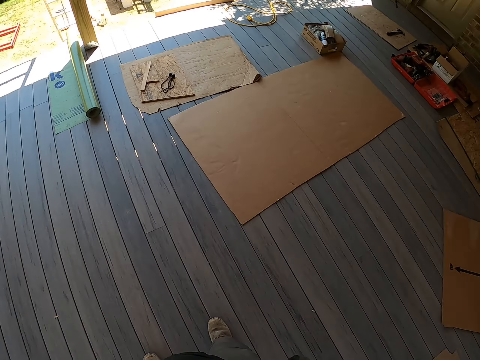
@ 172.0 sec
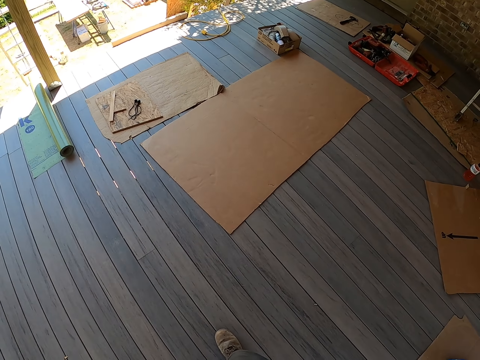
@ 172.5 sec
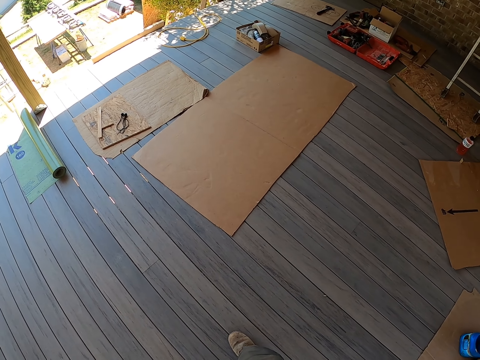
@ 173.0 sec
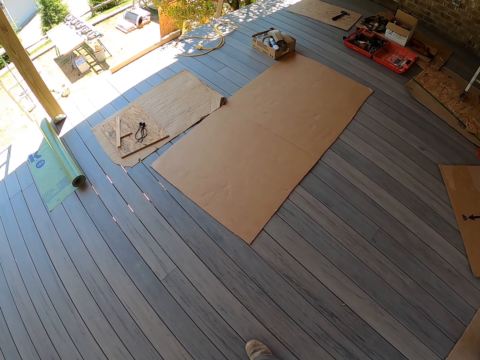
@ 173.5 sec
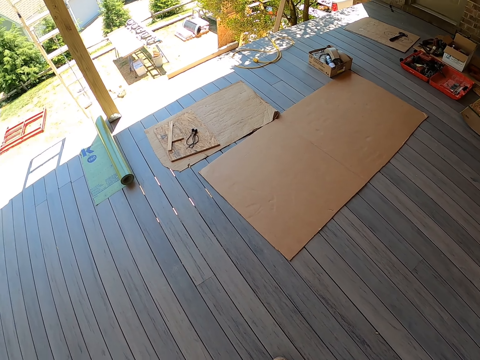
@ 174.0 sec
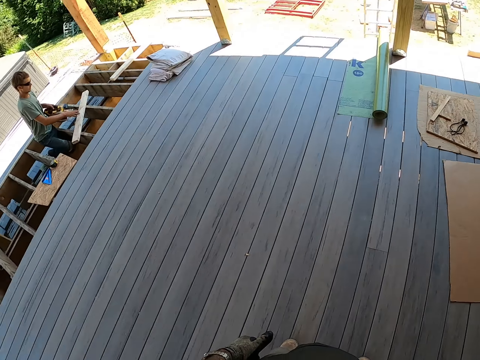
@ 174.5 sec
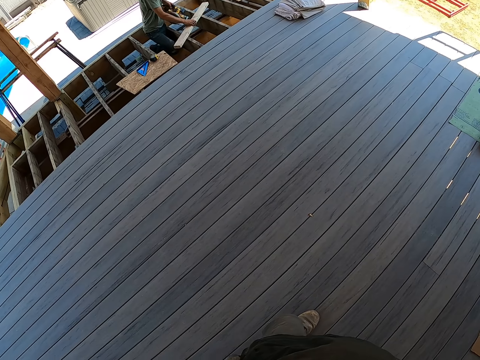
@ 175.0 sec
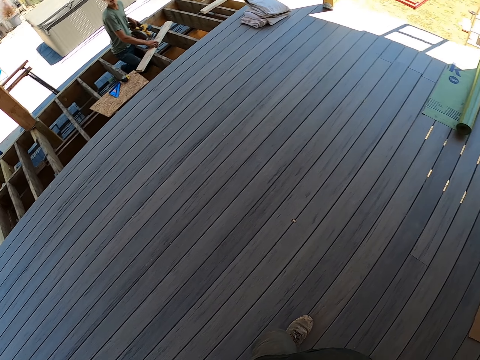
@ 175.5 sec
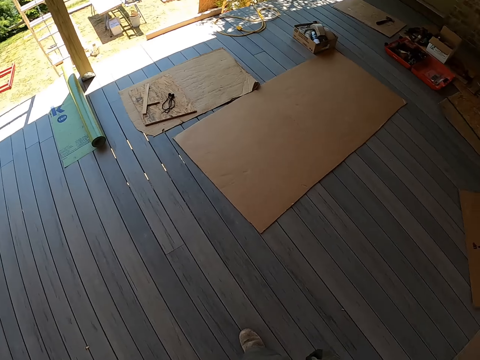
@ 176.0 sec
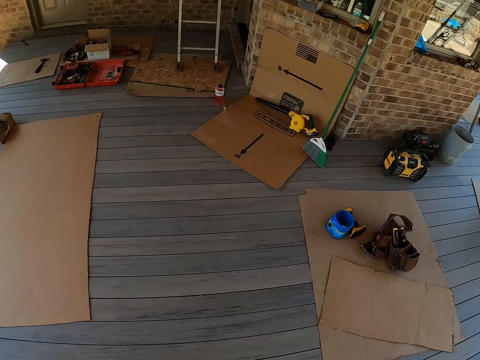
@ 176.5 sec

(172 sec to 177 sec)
The camera wearer looks around the site.

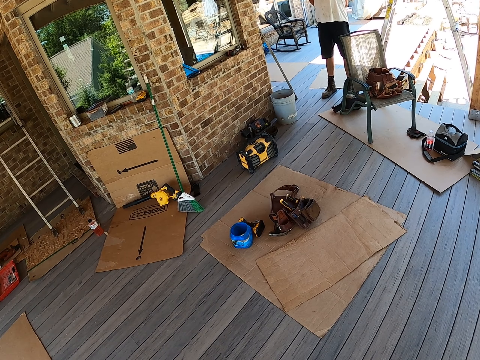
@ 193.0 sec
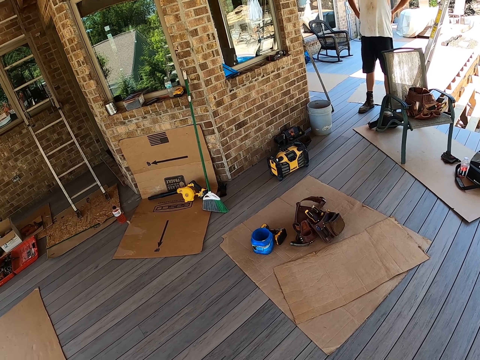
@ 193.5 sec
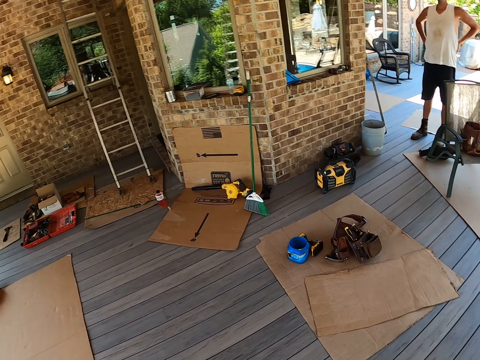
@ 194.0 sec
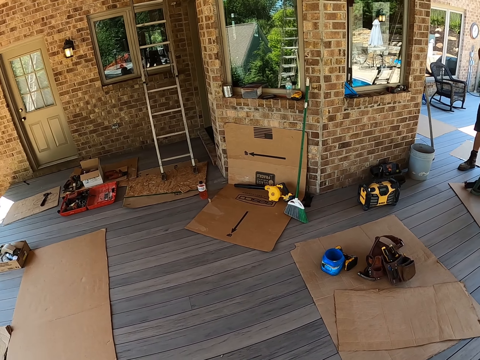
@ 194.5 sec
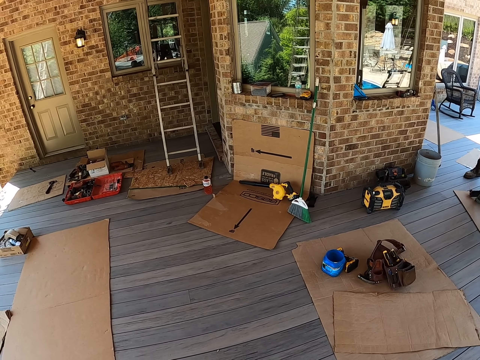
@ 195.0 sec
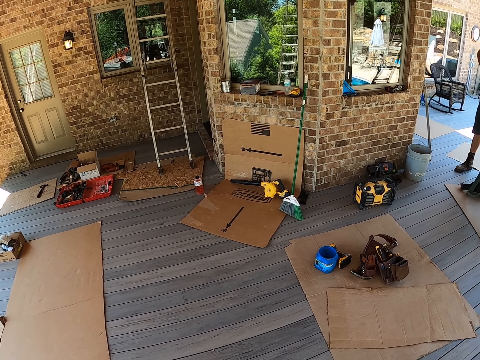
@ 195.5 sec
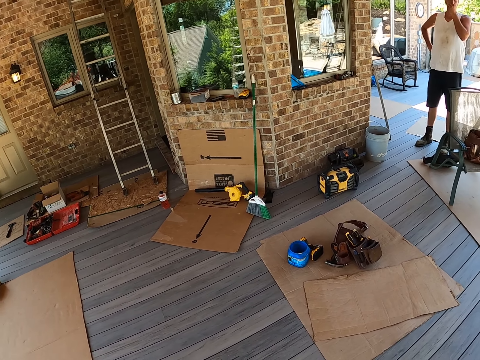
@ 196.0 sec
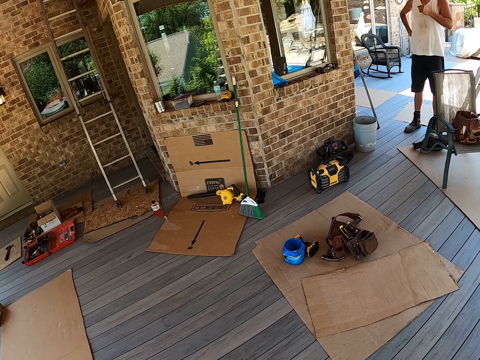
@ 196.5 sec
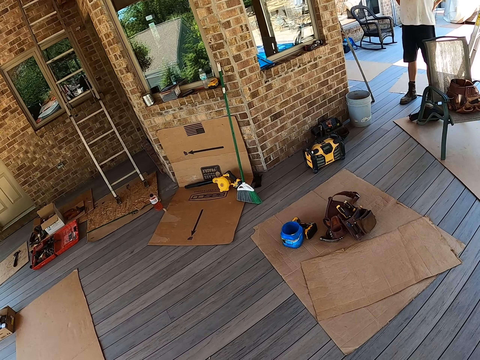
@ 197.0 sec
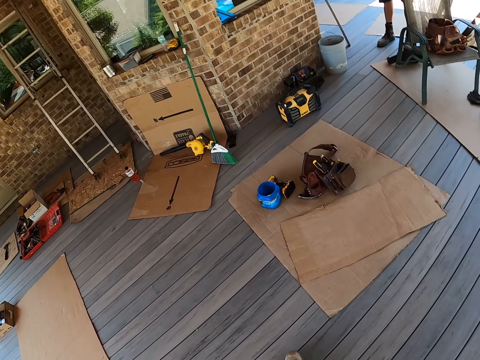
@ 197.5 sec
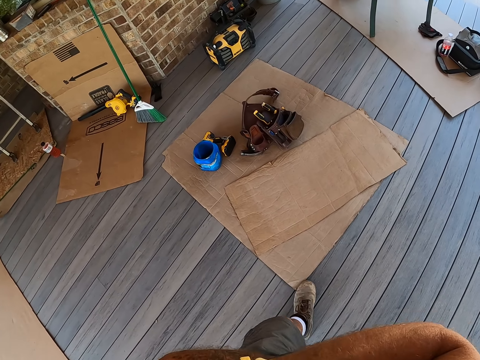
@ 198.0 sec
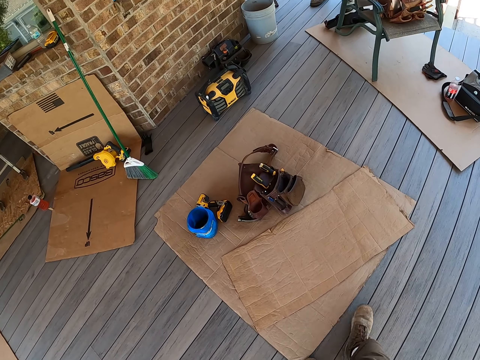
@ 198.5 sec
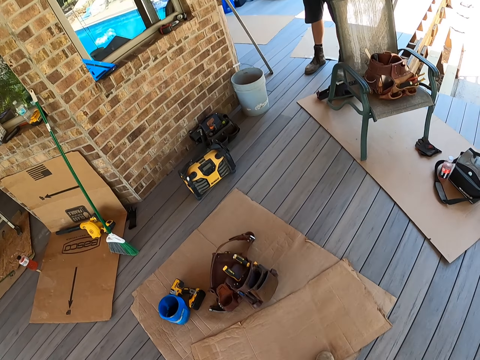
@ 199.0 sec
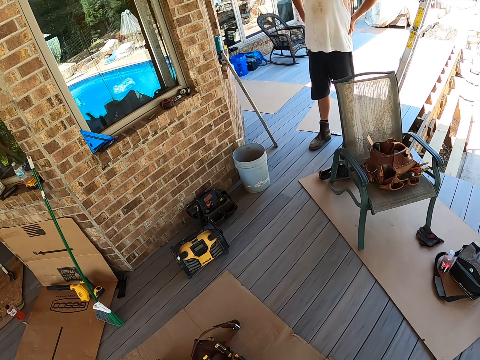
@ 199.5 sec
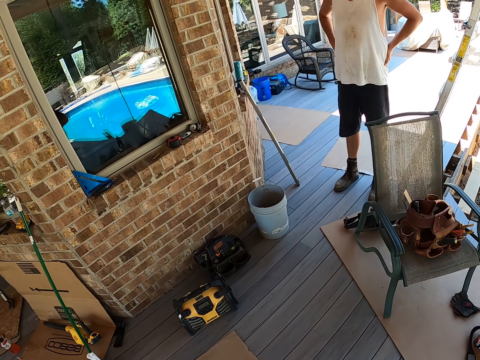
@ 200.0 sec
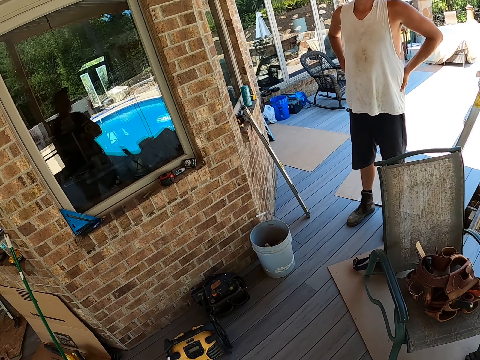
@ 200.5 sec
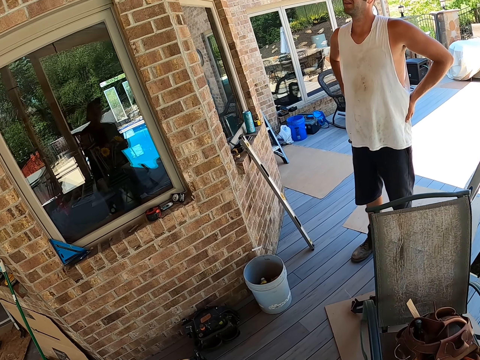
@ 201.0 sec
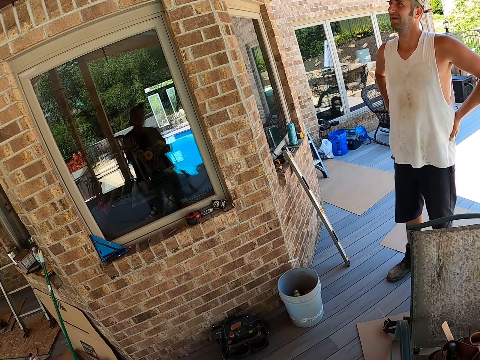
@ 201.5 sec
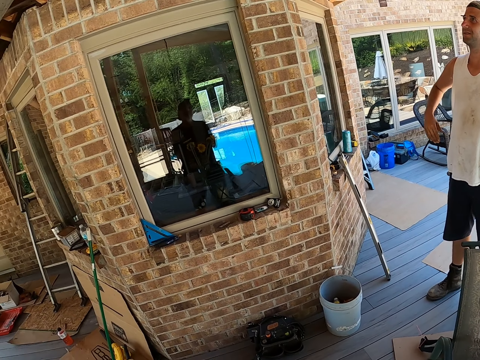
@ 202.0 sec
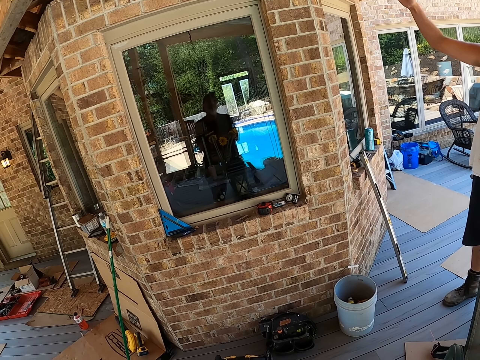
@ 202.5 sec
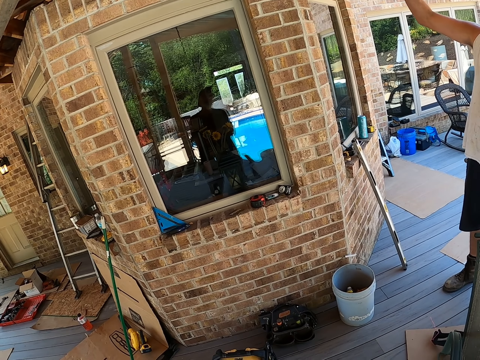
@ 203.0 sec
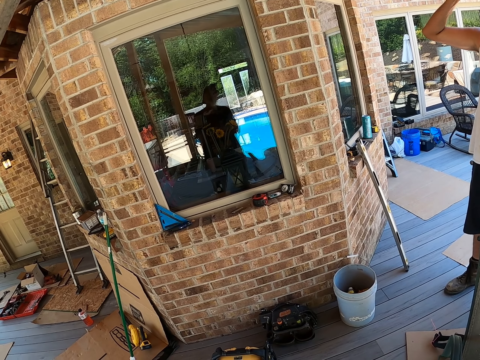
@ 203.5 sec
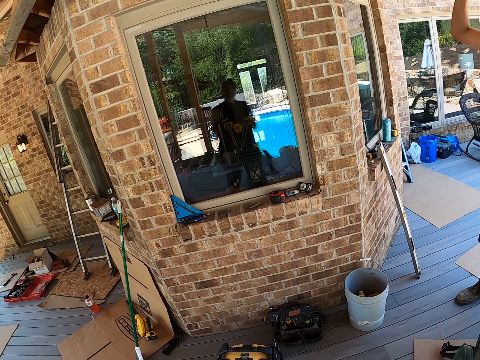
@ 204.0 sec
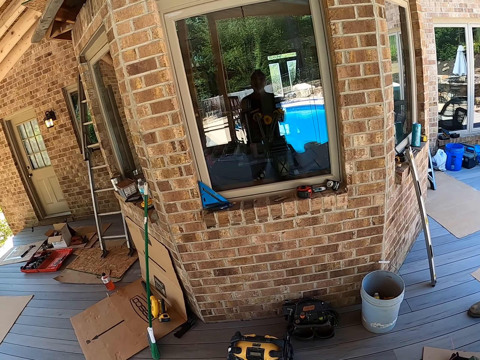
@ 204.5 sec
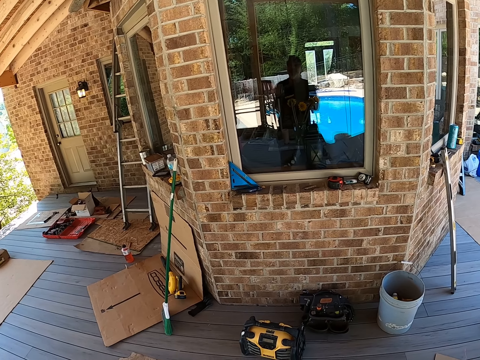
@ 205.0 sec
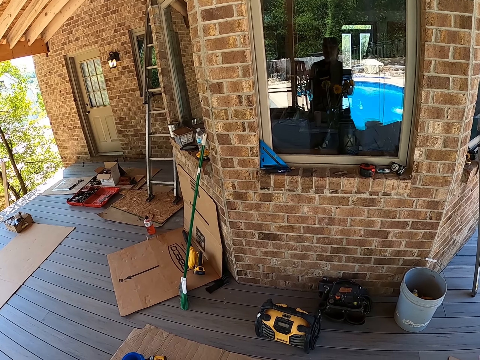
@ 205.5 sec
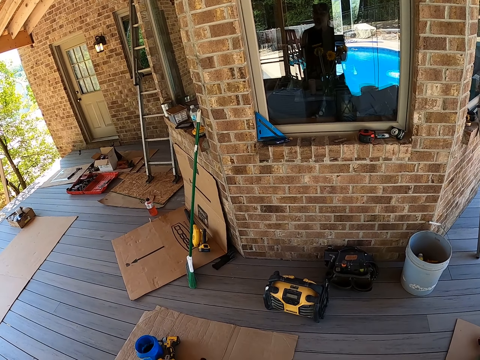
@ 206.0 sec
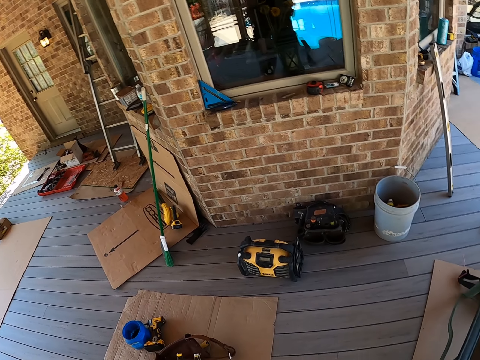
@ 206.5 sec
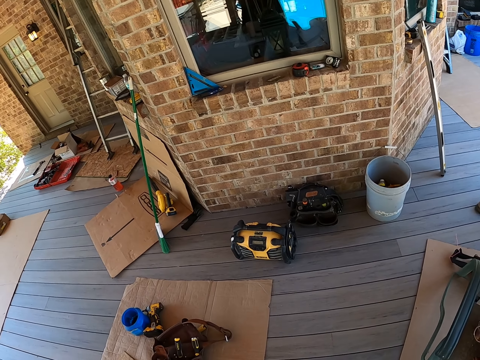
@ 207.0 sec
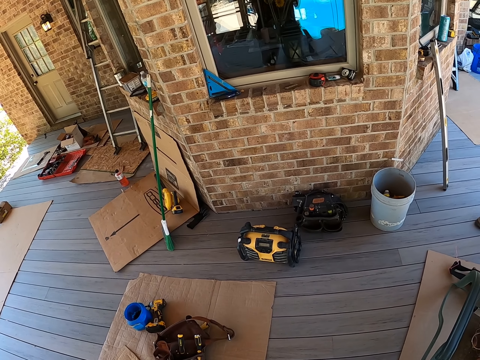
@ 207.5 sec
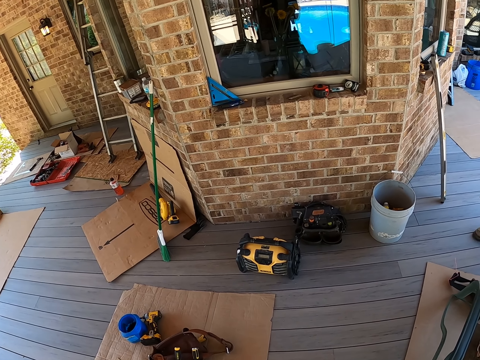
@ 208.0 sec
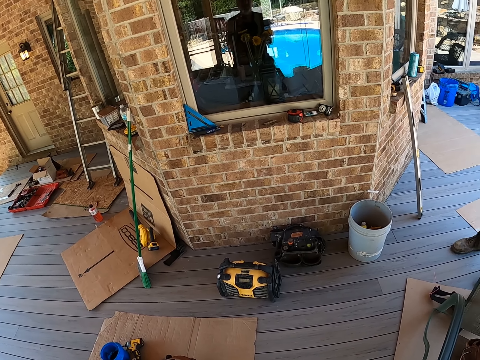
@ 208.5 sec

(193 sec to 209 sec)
The camera wearer turns his head. He walks around the building. He raises his hand. He looks around the site.

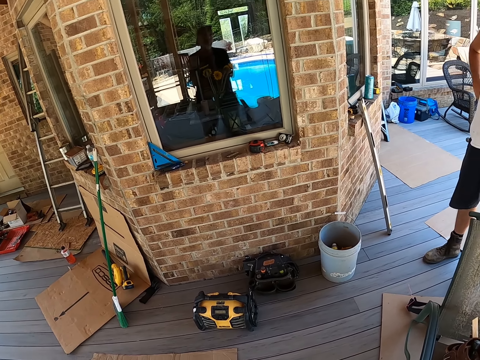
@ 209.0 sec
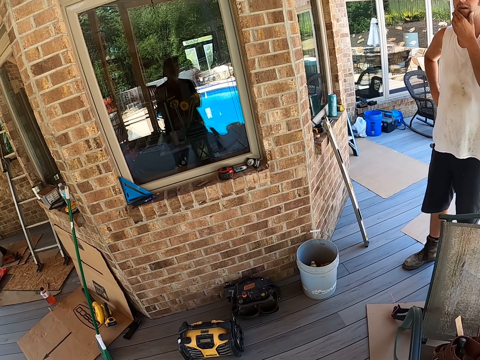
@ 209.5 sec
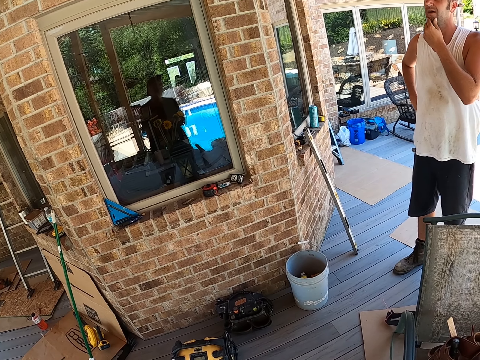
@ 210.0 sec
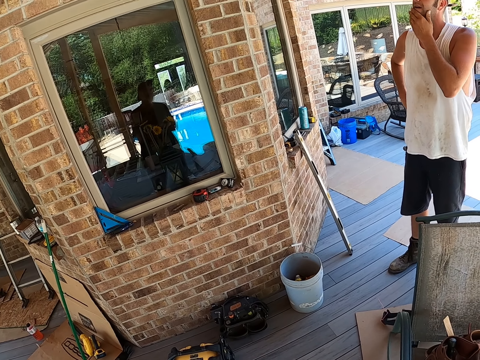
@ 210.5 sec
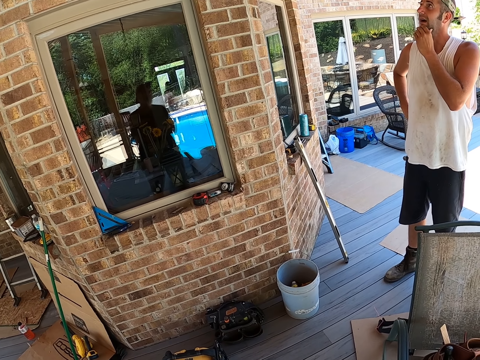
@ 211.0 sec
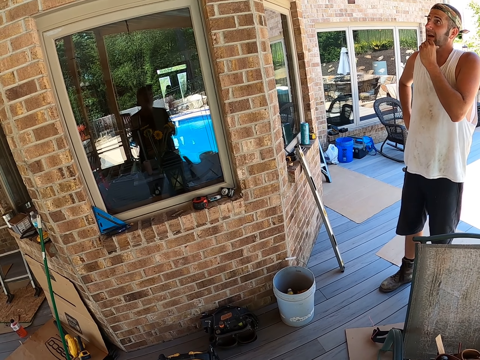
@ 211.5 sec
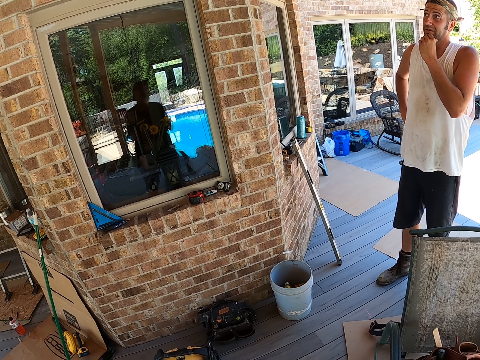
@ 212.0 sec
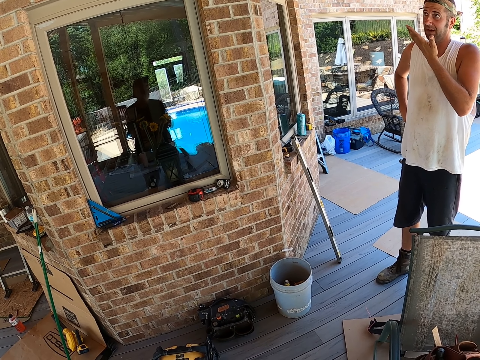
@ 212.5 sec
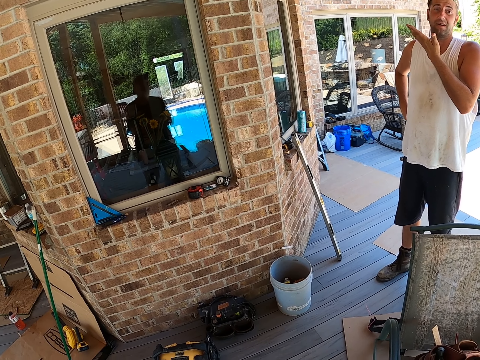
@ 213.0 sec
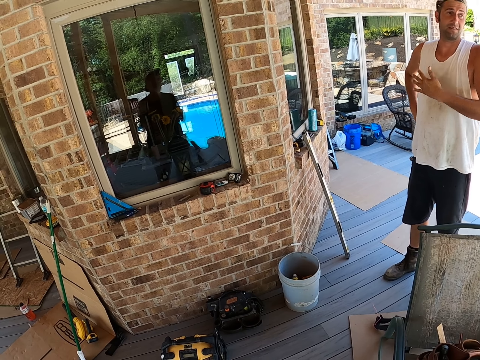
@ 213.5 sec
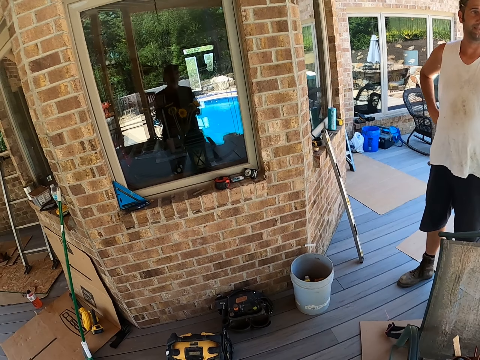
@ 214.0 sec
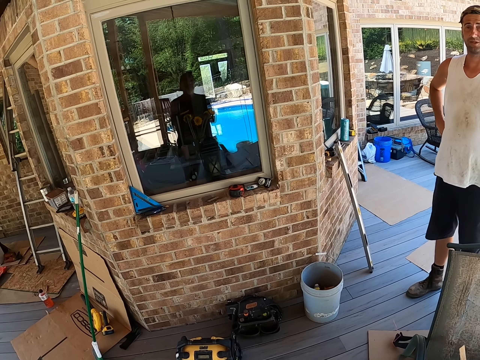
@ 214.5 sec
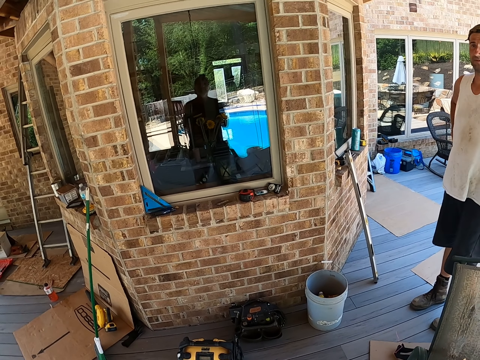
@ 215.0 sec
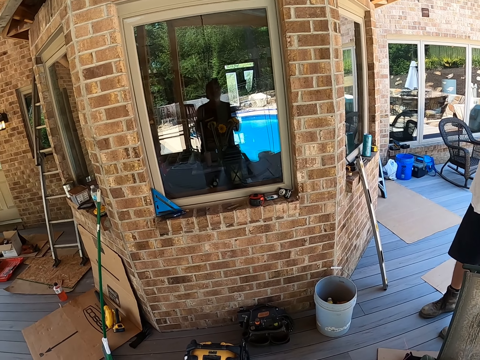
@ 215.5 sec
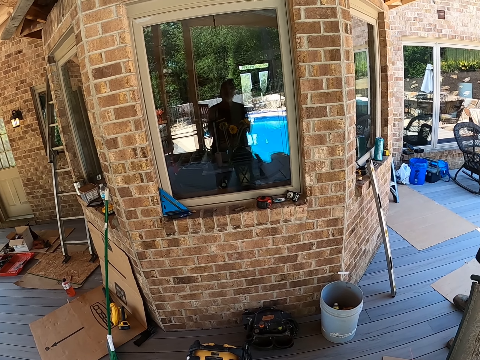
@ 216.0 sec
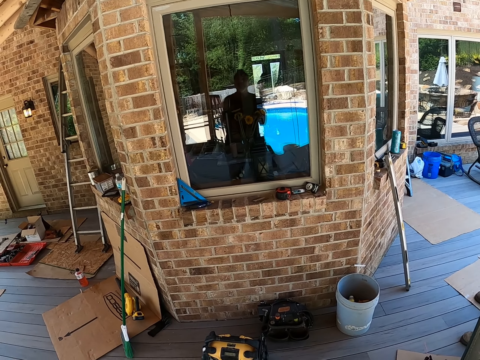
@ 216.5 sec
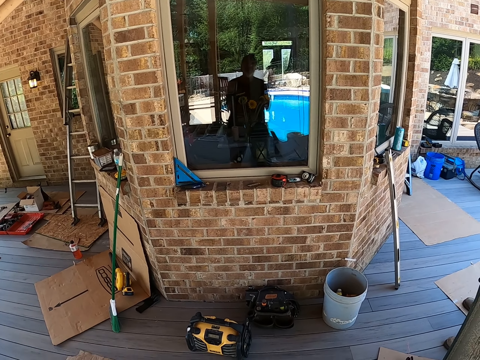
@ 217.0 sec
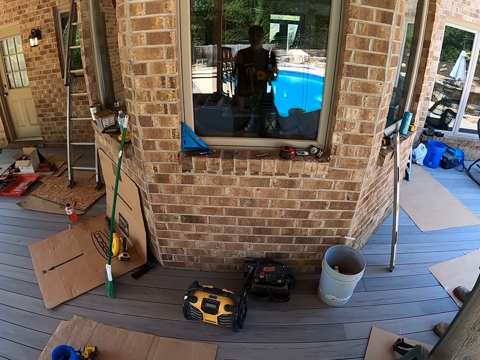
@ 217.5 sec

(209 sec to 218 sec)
A person moves his body.
